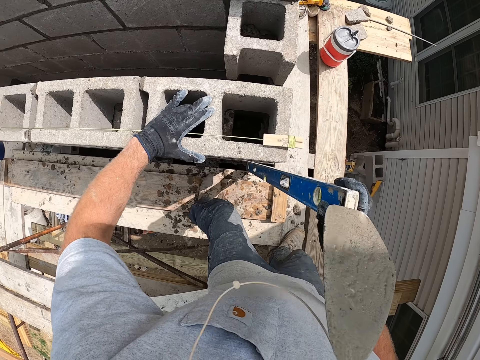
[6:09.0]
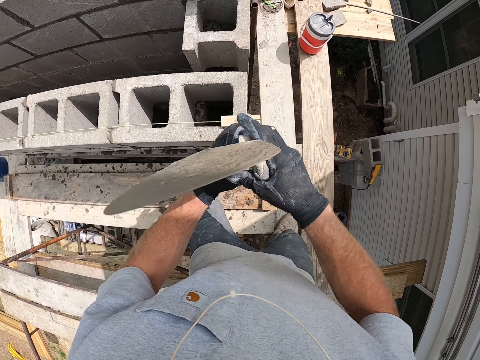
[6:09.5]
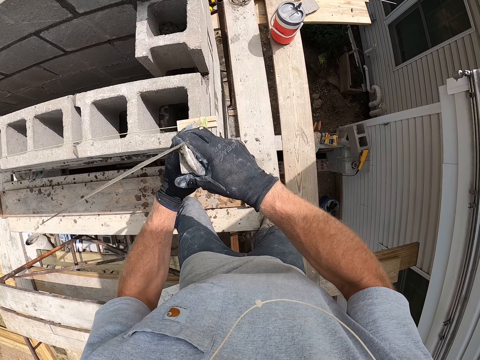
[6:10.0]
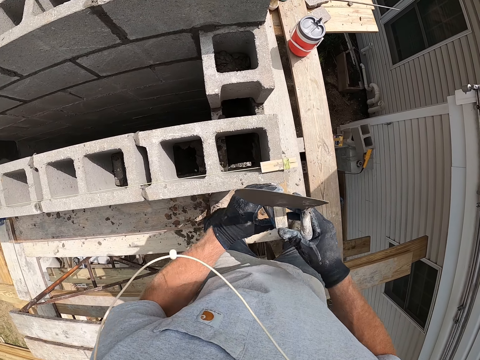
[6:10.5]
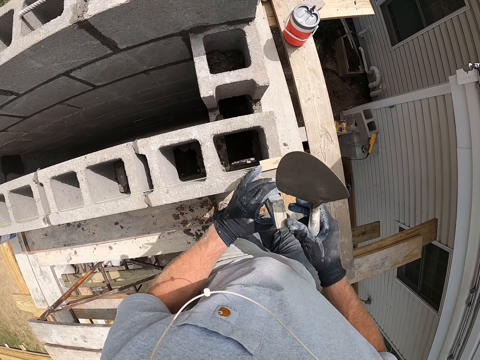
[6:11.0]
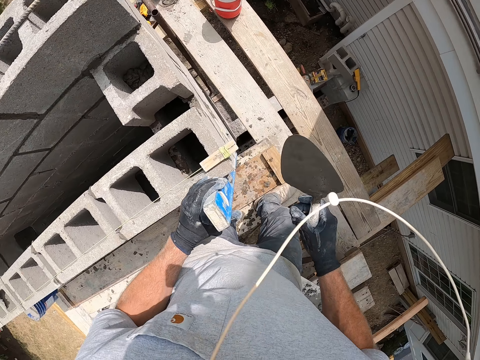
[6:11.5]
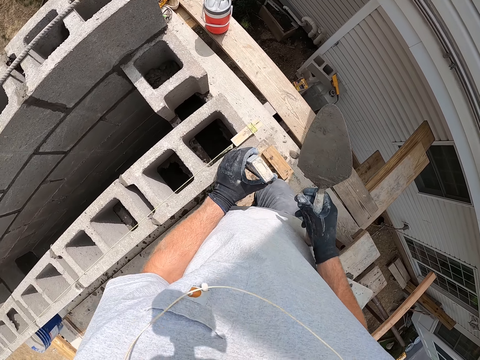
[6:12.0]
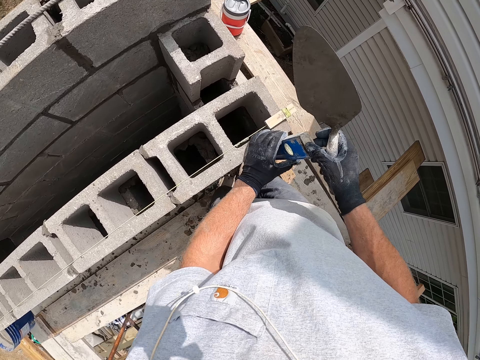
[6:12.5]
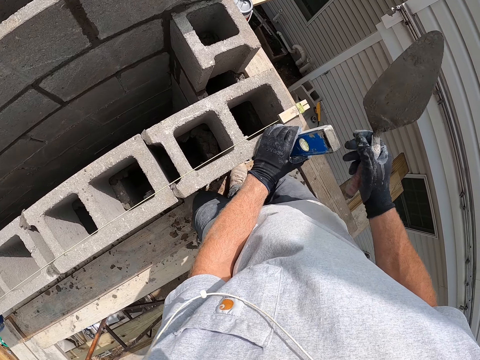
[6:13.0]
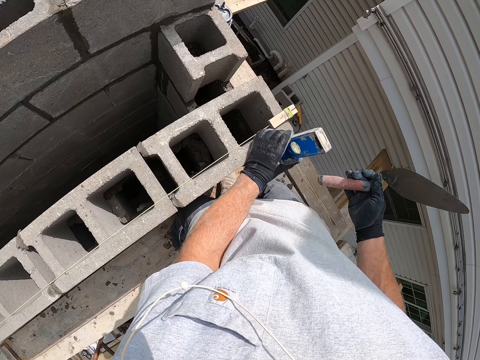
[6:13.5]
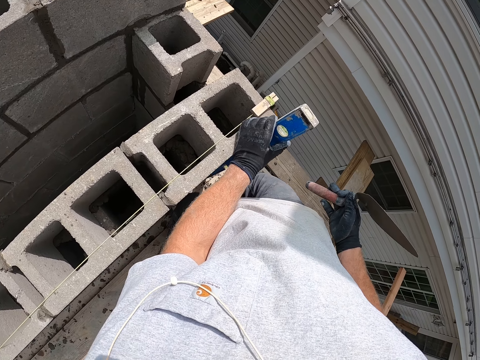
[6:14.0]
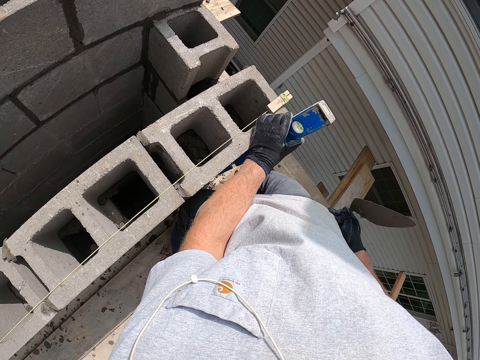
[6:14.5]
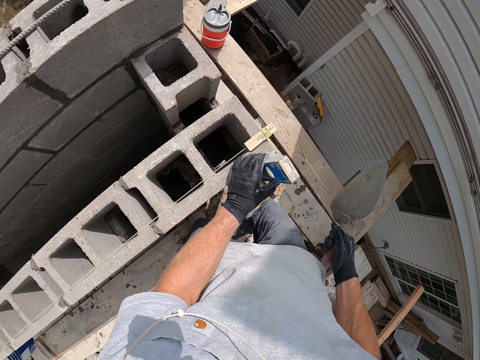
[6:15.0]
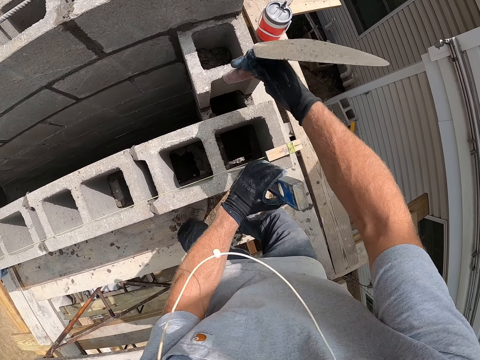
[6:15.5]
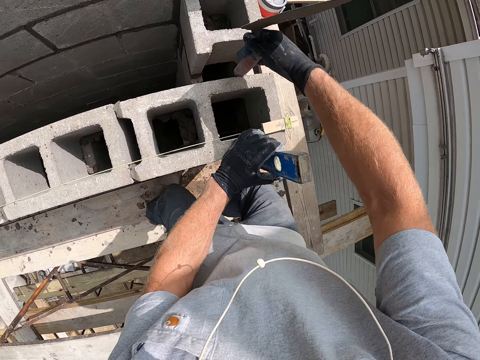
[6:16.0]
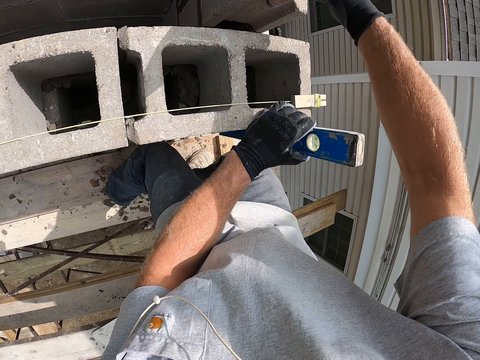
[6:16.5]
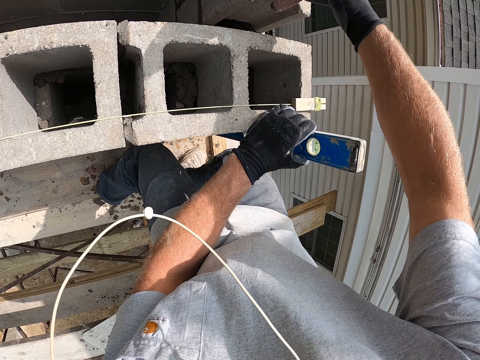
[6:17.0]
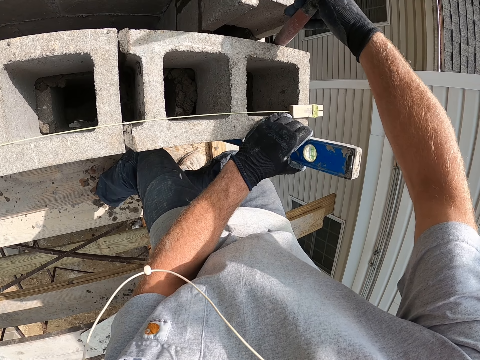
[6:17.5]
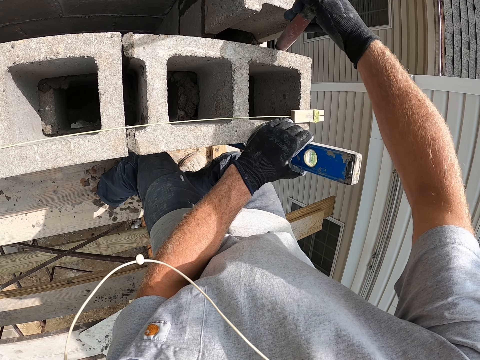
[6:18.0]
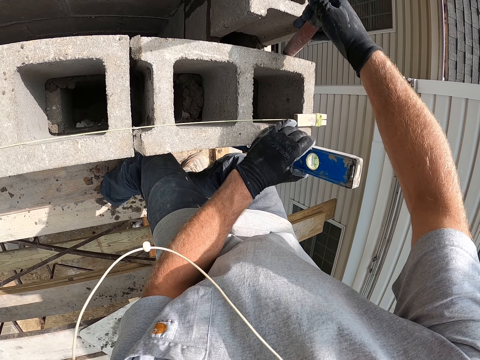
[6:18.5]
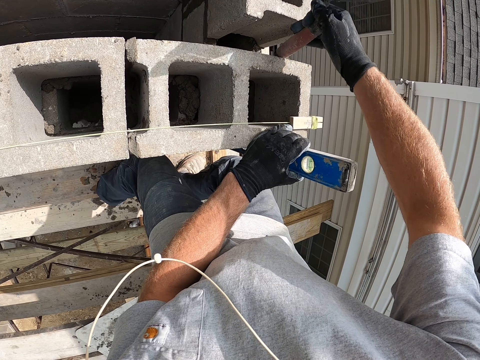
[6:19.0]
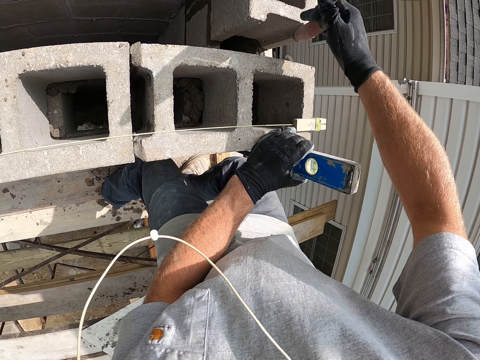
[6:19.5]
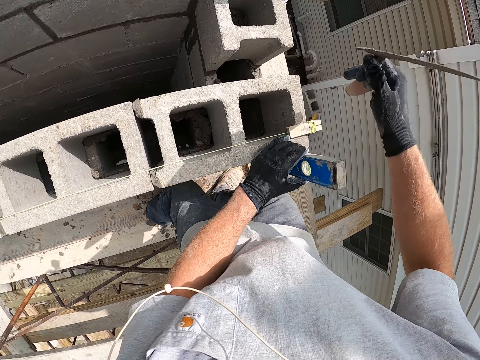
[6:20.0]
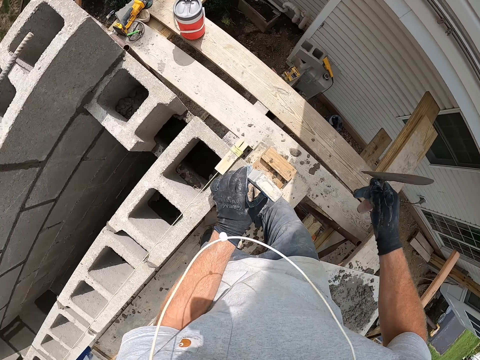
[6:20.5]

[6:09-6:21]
The camera wearer hits the concrete wall with the trowel.

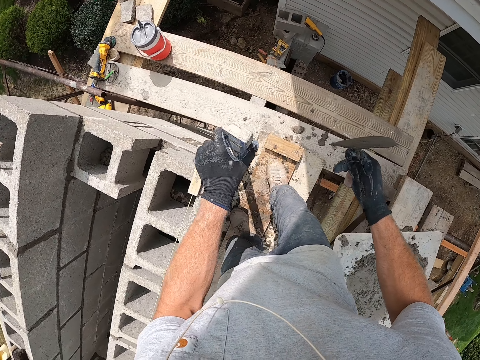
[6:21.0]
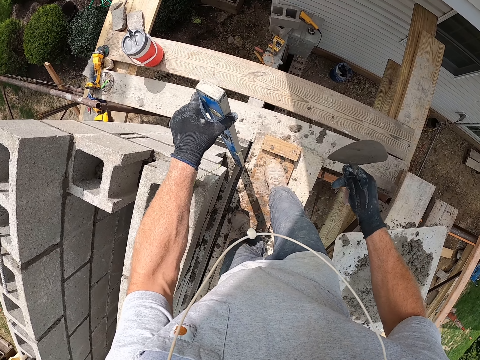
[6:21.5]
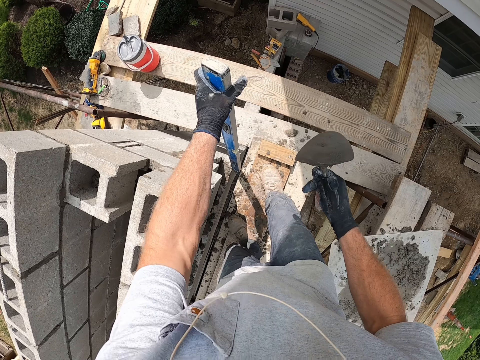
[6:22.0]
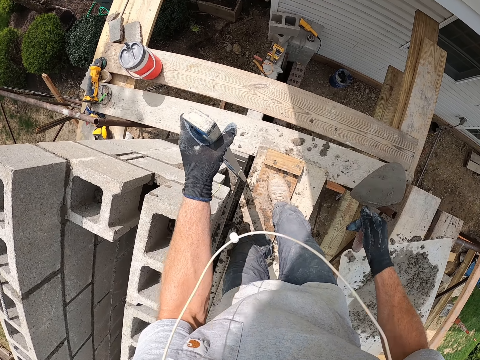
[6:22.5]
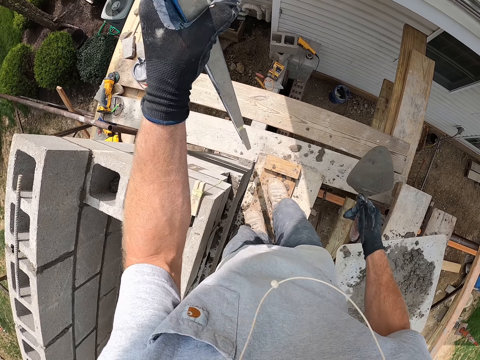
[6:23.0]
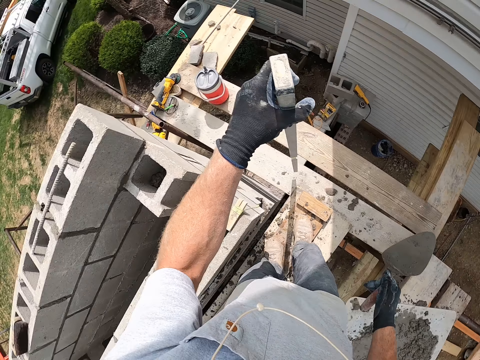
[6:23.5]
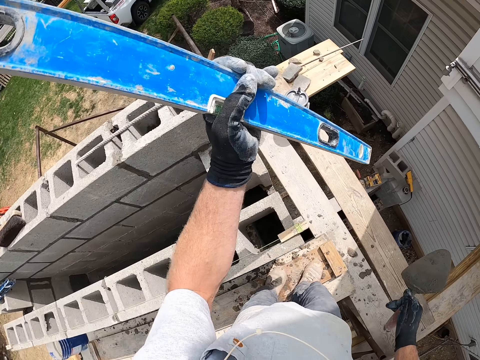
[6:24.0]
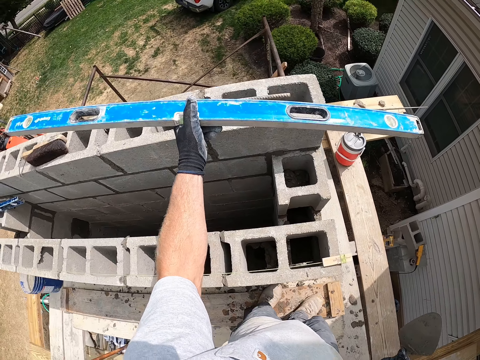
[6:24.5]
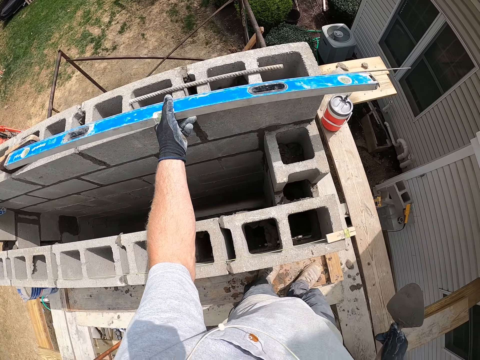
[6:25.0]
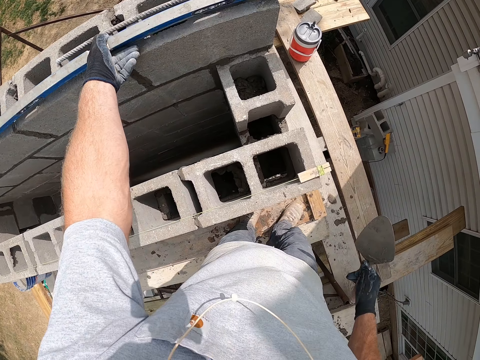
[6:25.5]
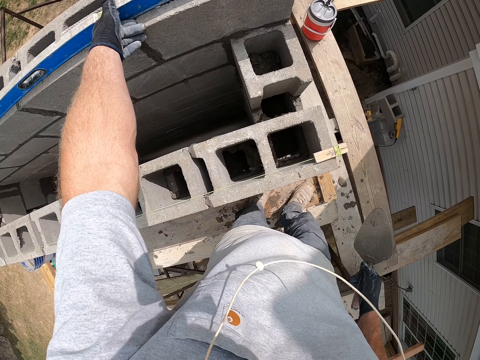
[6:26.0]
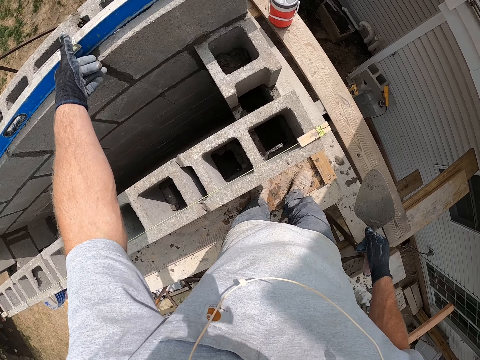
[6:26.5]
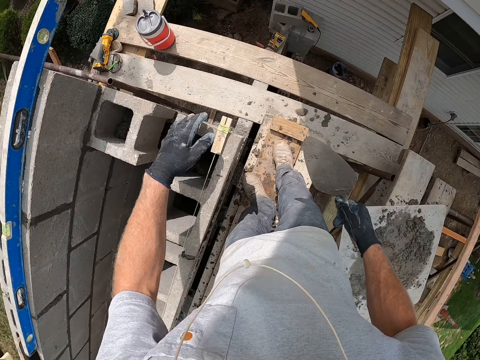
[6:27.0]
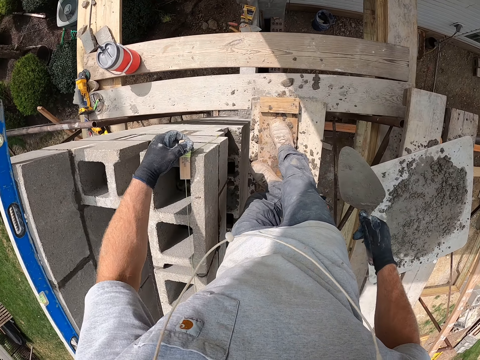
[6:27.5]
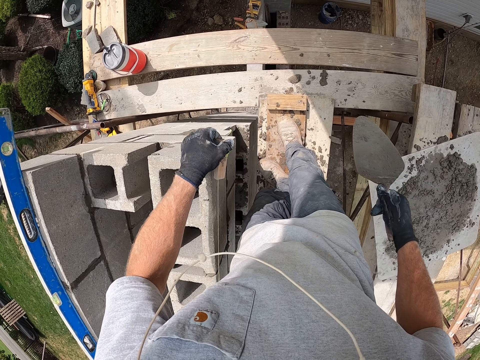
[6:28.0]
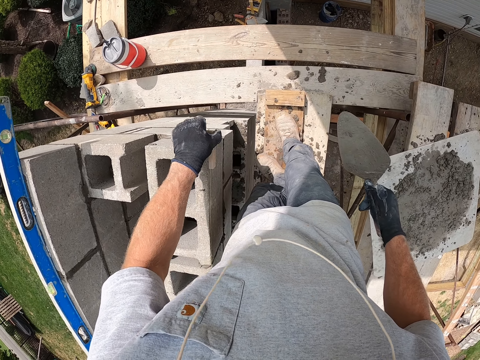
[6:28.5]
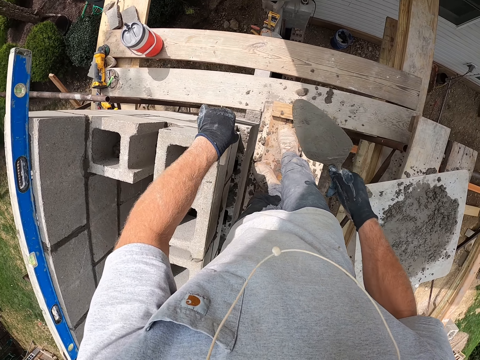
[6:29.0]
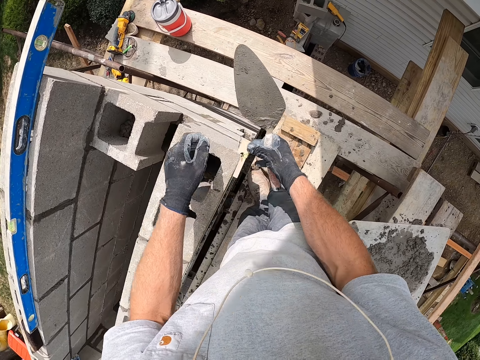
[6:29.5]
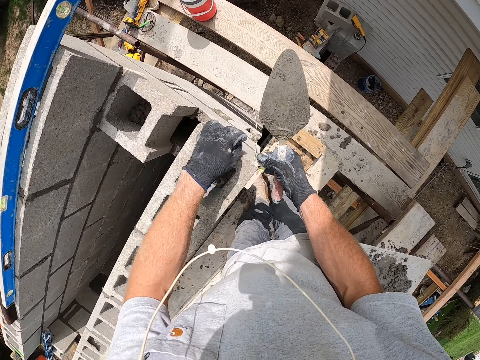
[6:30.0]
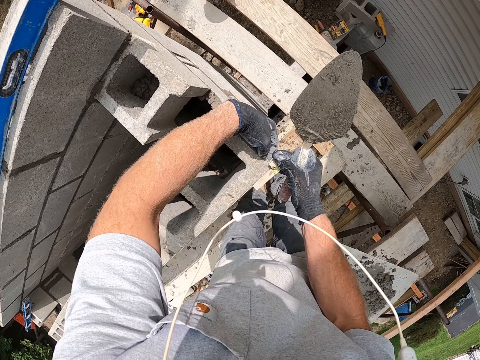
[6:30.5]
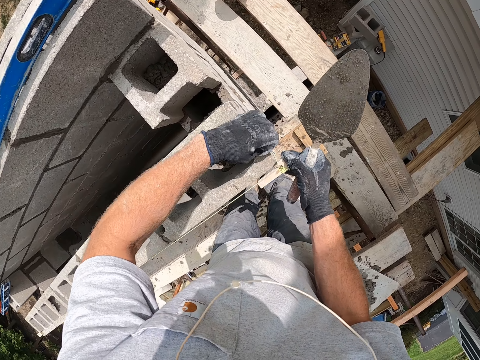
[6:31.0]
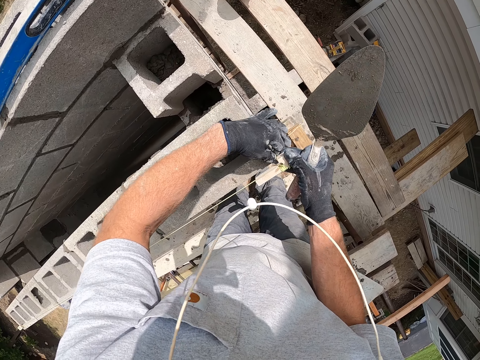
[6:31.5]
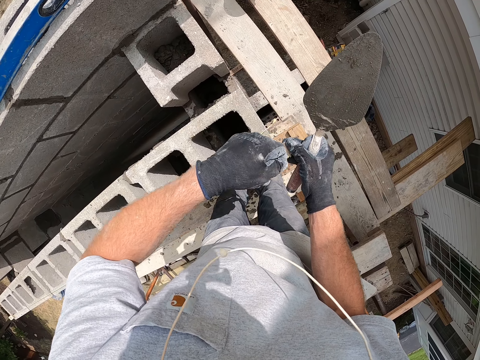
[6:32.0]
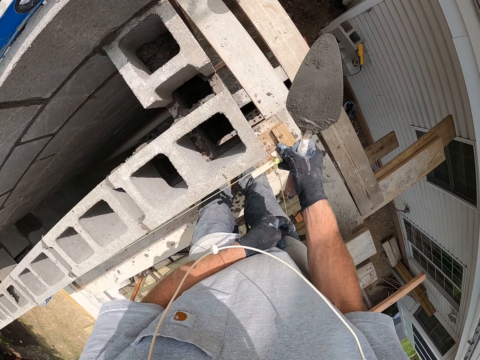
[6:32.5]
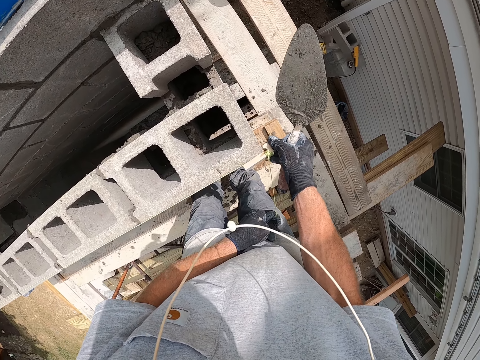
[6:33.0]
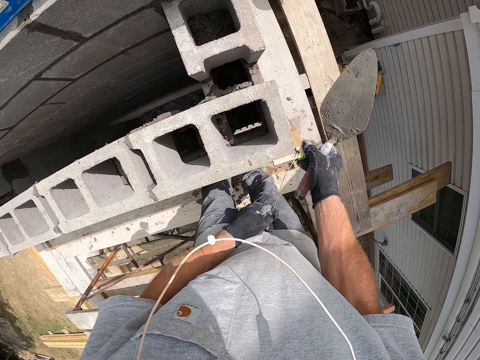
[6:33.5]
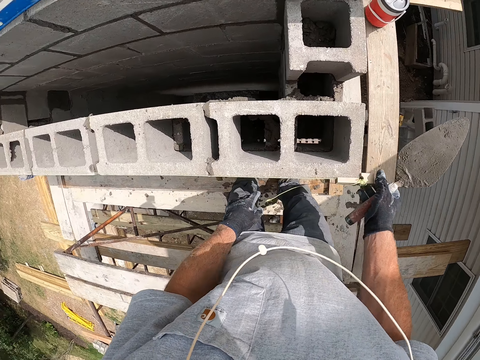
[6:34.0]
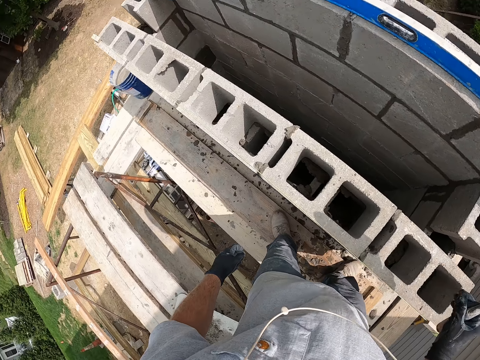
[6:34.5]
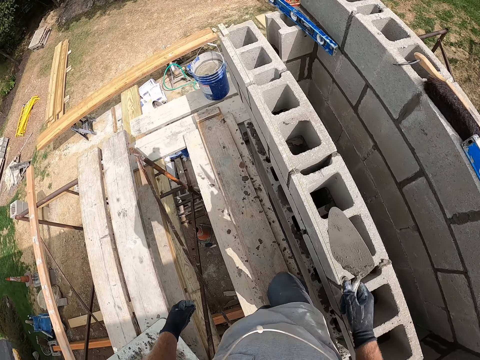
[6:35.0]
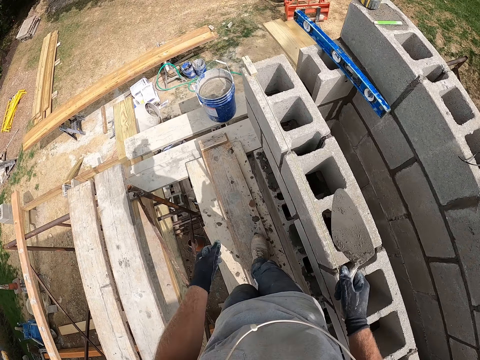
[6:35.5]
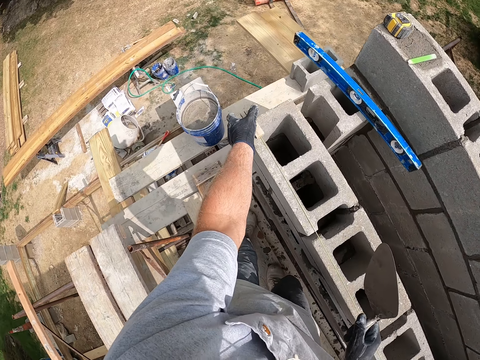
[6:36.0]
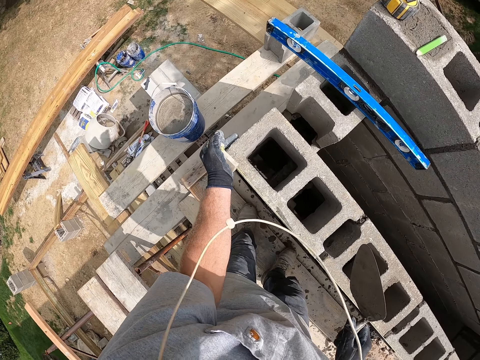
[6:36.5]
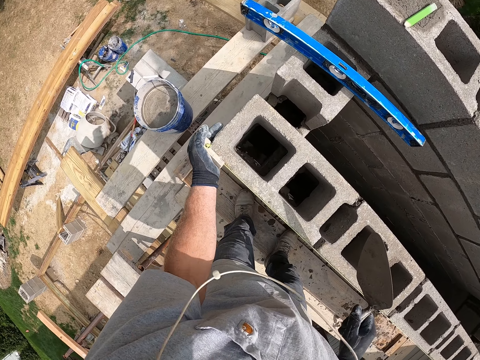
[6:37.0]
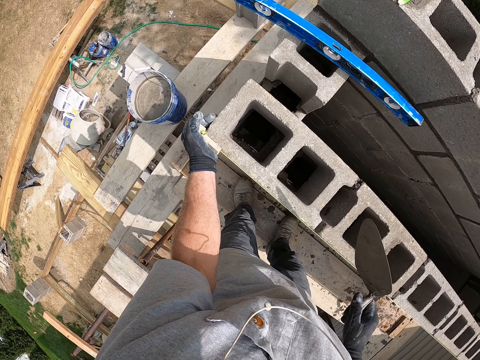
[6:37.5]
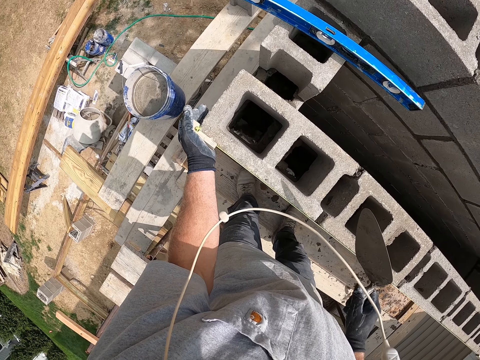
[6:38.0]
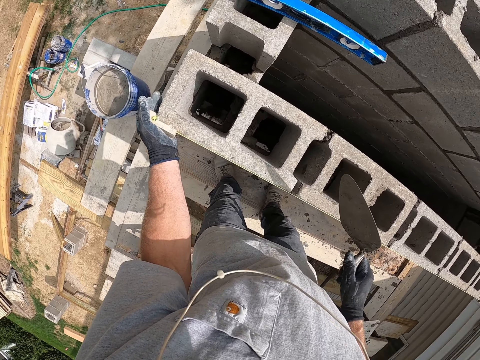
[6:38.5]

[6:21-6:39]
The camera wearer stops measuring the wall level with a spirit level. He drops the spirit level on the concrete wall. He adjusts a brick line on the concrete wall with his hands. He puts the thread on the wall. He walks on the scaffold. He puts the thread on the wall.
